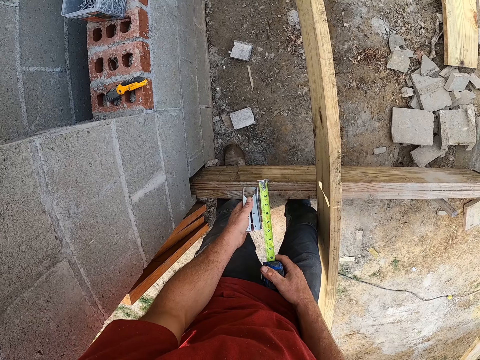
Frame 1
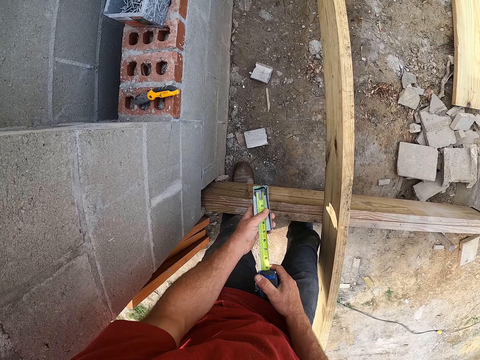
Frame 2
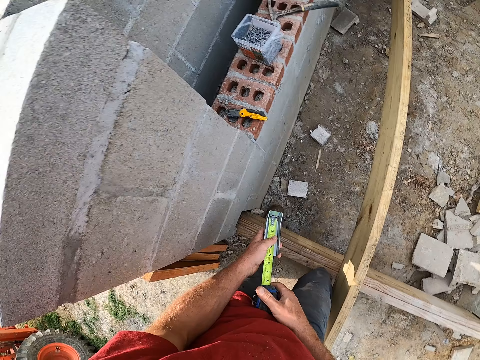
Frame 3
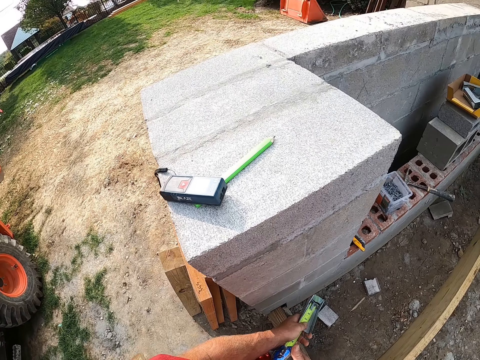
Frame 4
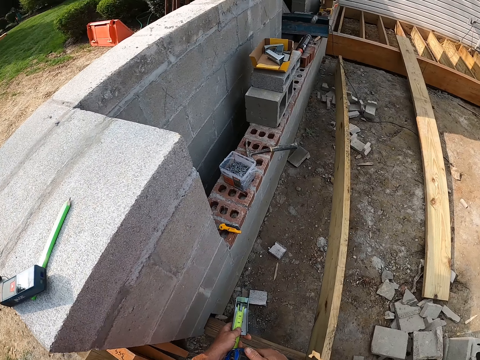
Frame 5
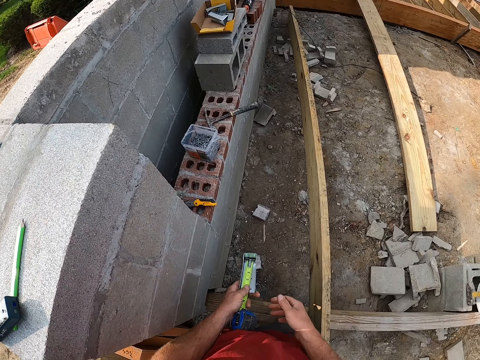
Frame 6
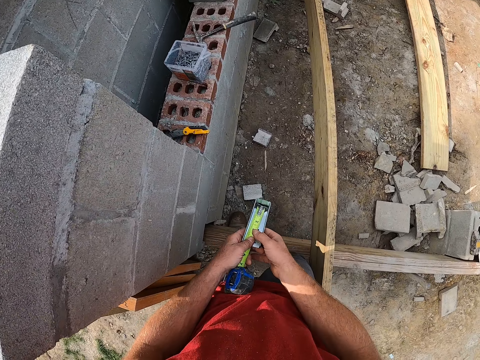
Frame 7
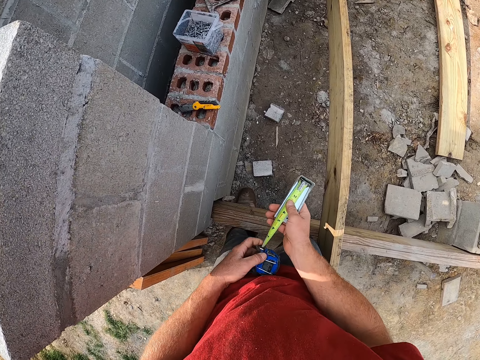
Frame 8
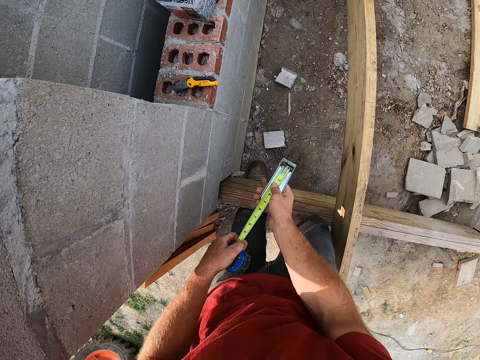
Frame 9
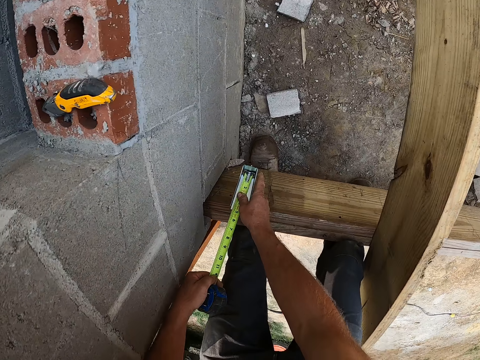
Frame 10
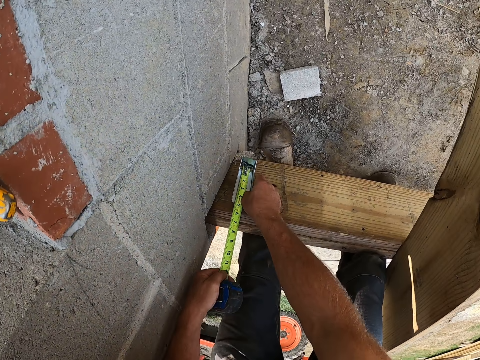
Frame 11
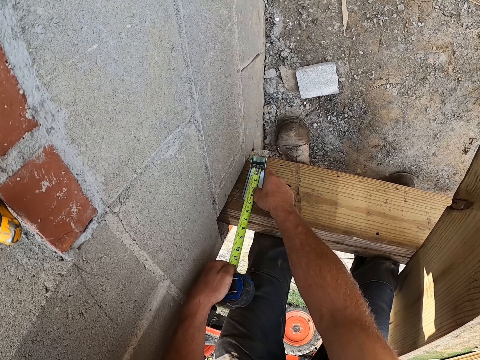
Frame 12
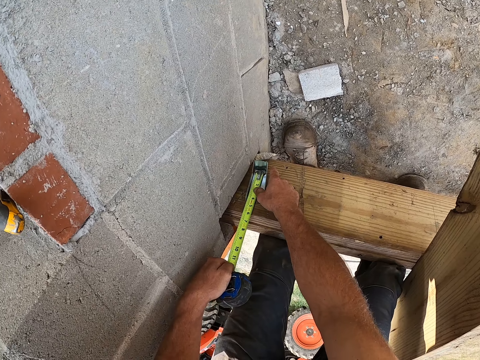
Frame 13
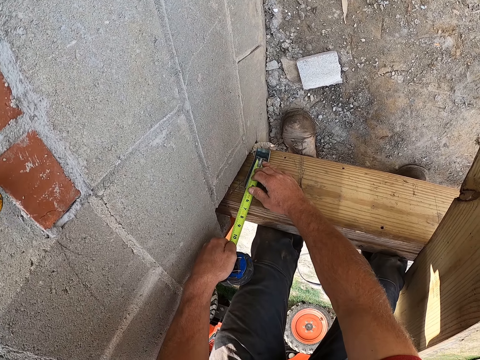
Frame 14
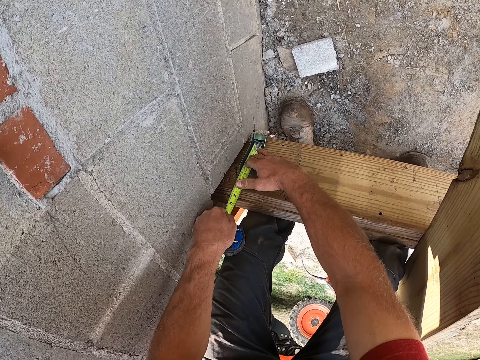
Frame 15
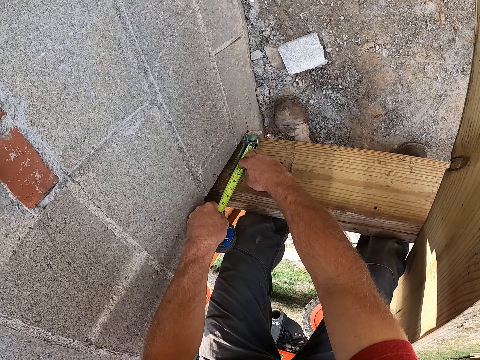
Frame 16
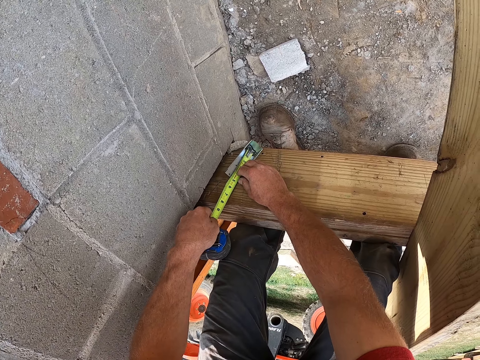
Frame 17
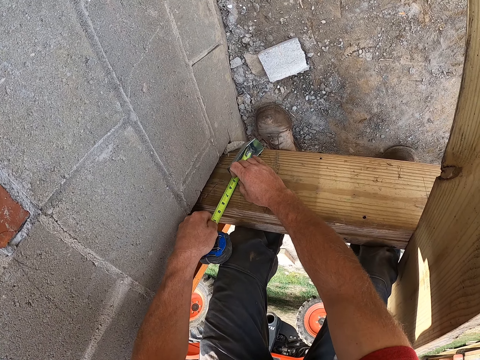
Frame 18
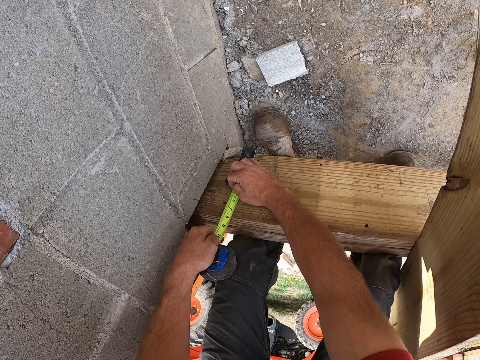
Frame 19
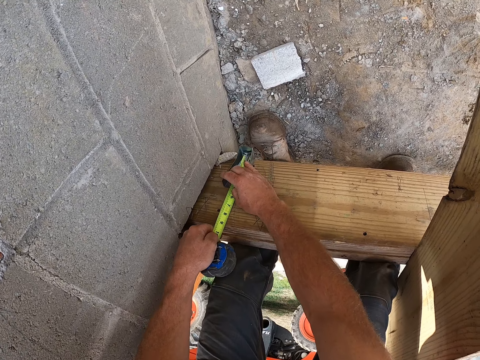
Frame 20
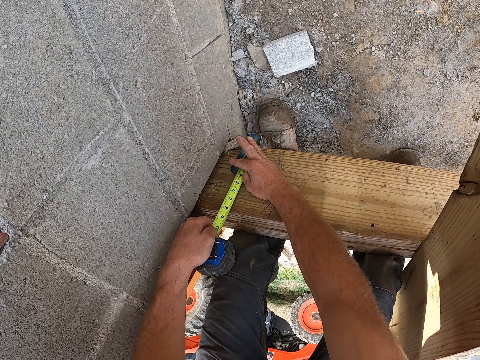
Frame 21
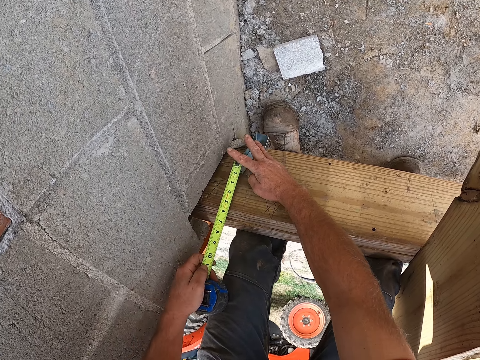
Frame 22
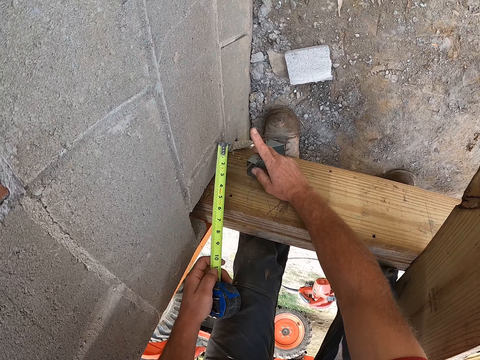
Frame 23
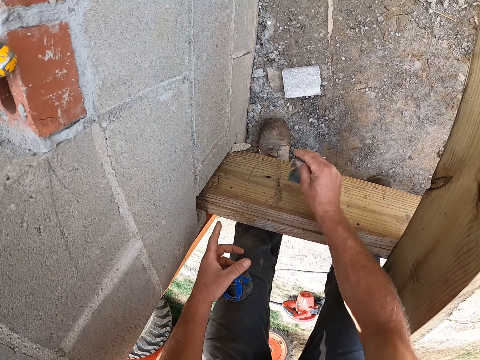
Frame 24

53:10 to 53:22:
The camera wearer measures the screw brace. They place the screw brace on the wooden plank and remove the screw brace from the wooden frame.

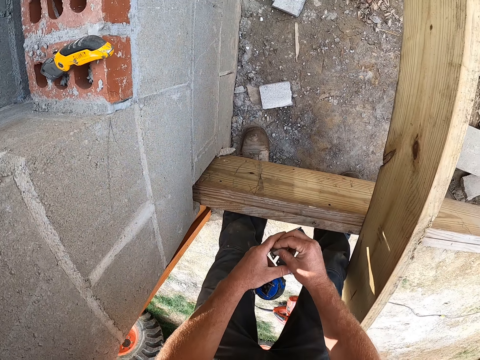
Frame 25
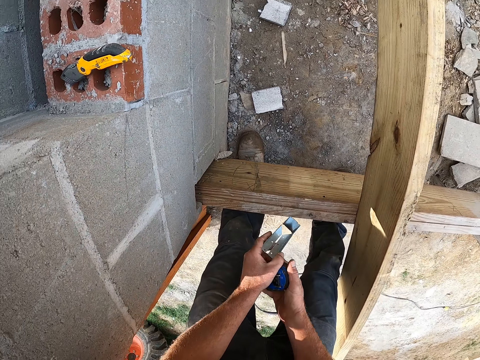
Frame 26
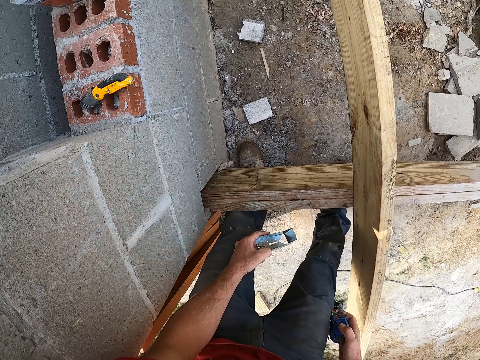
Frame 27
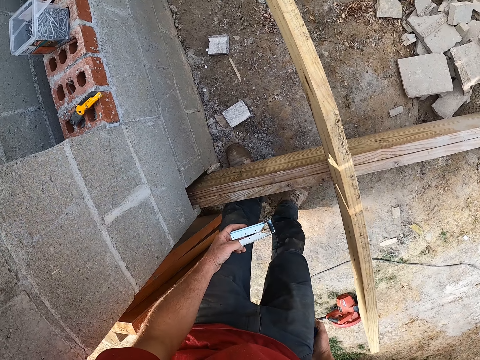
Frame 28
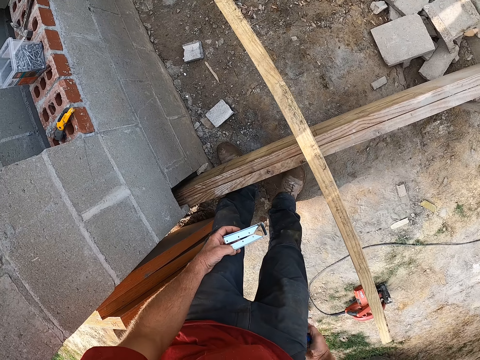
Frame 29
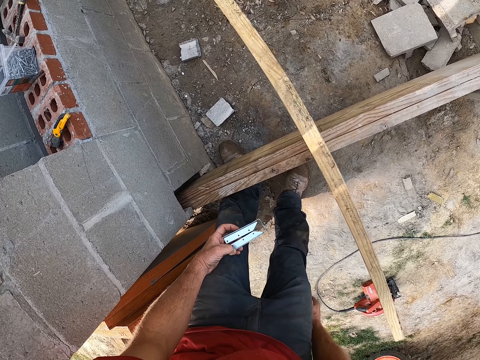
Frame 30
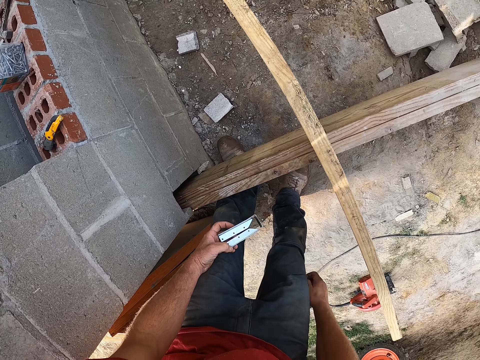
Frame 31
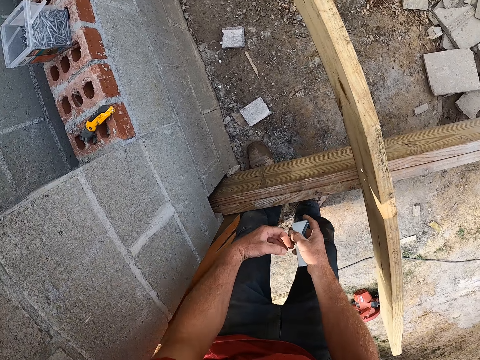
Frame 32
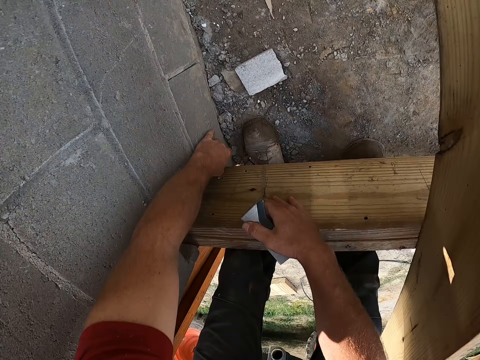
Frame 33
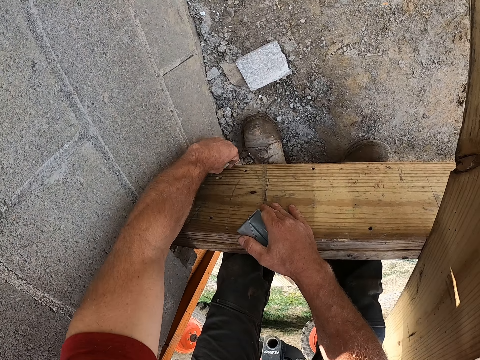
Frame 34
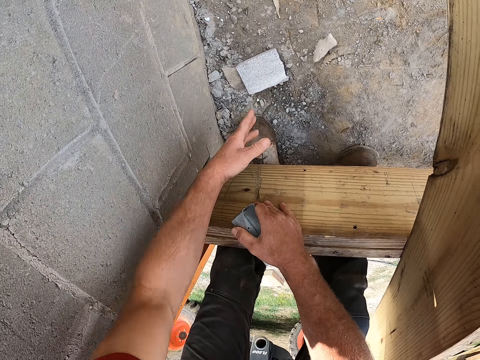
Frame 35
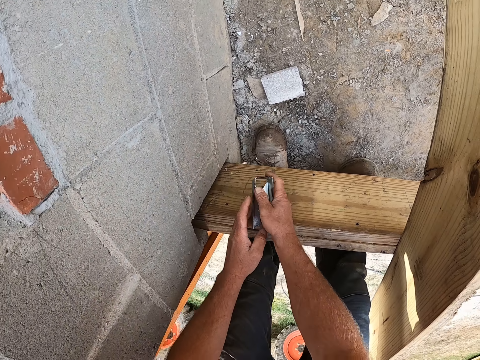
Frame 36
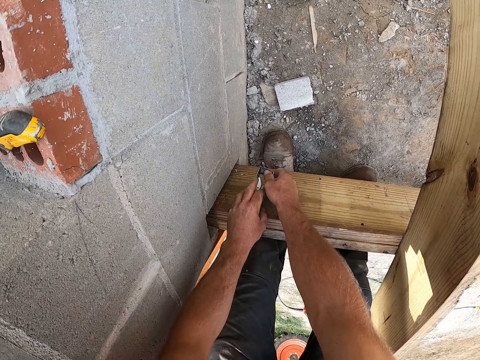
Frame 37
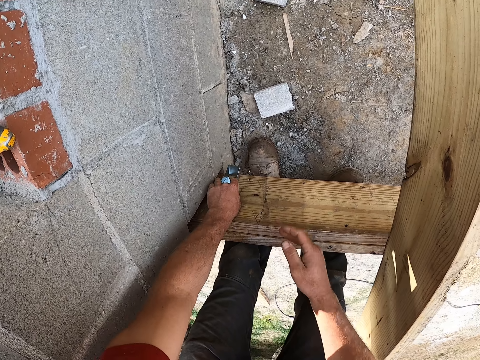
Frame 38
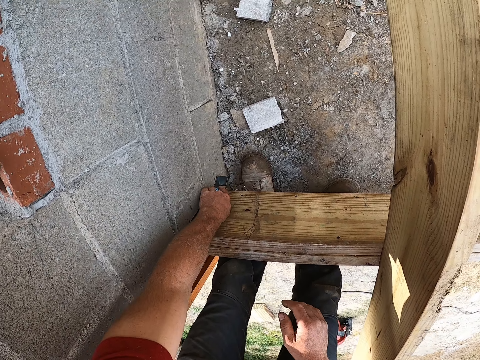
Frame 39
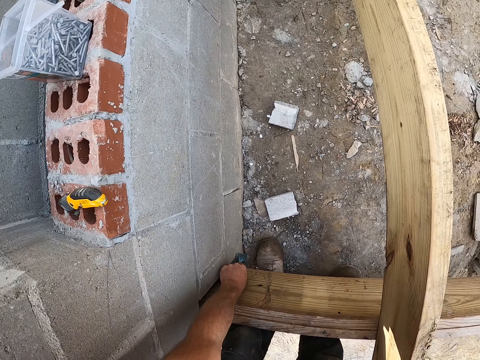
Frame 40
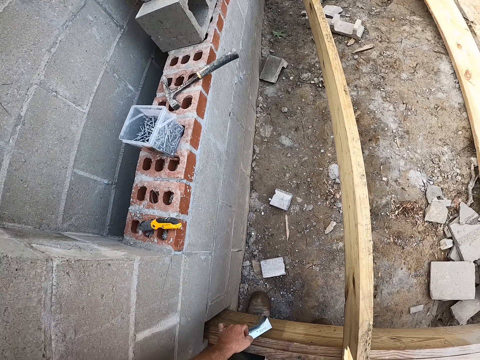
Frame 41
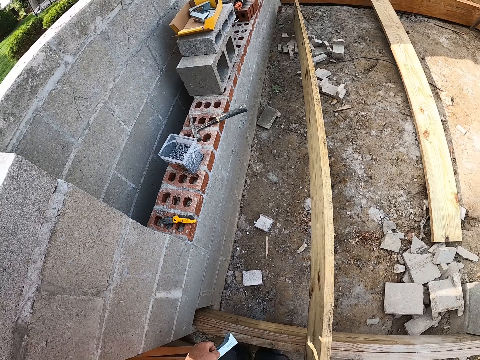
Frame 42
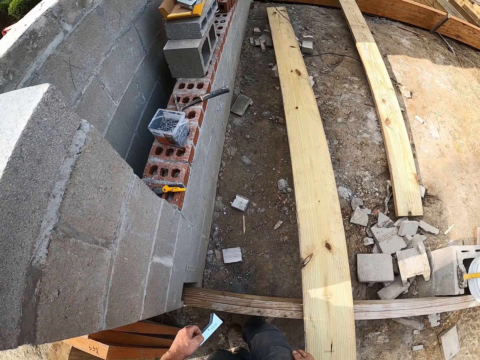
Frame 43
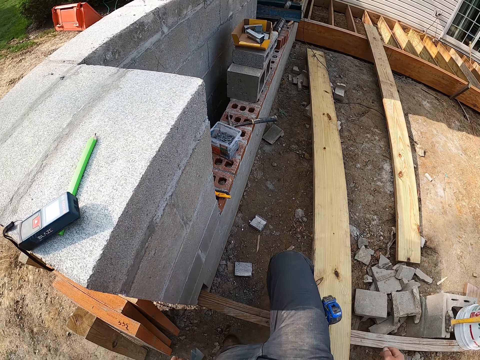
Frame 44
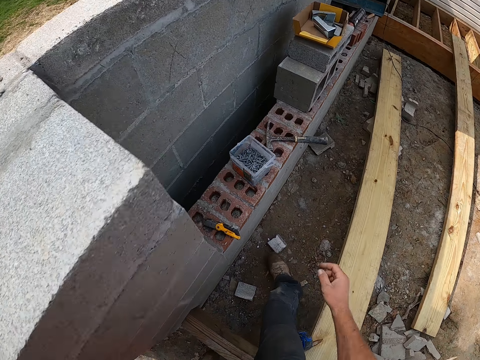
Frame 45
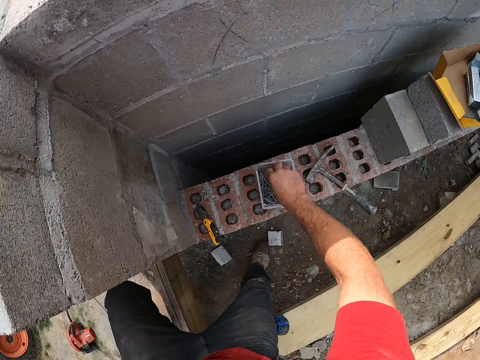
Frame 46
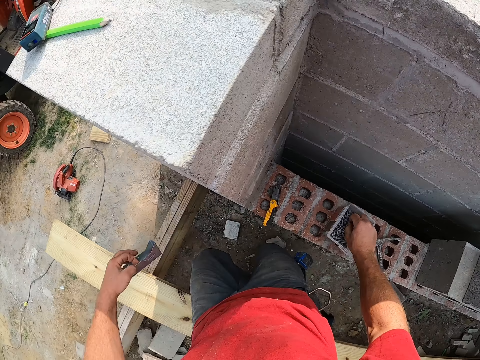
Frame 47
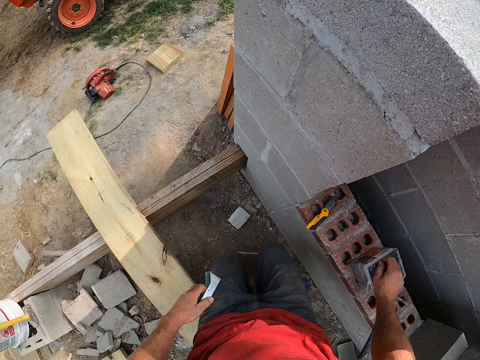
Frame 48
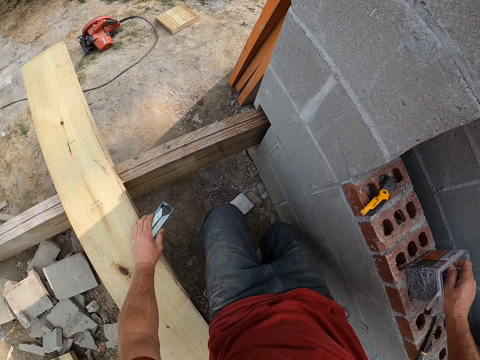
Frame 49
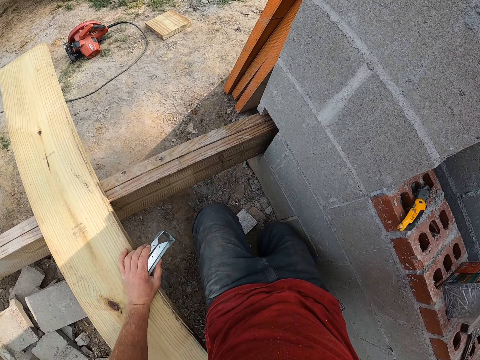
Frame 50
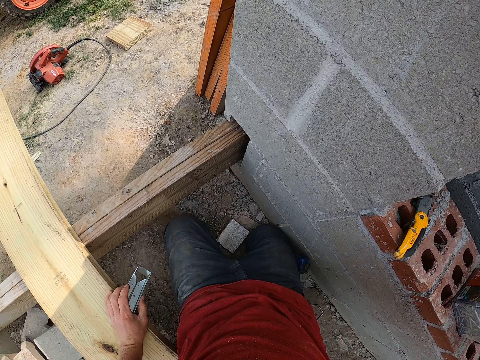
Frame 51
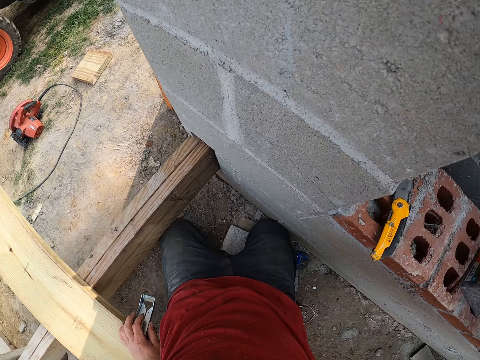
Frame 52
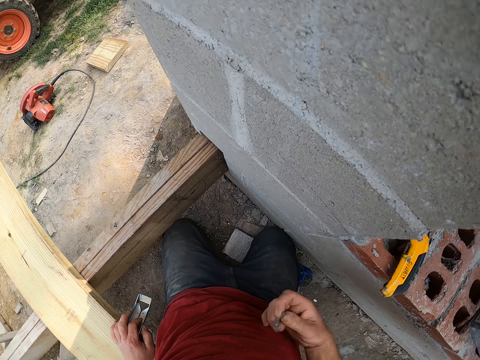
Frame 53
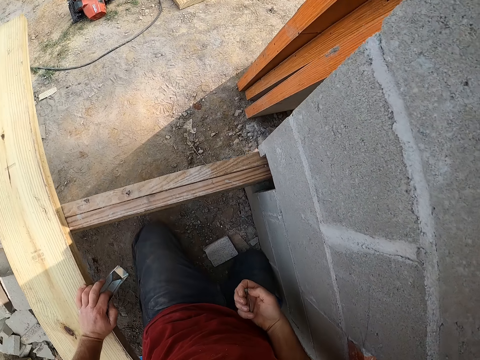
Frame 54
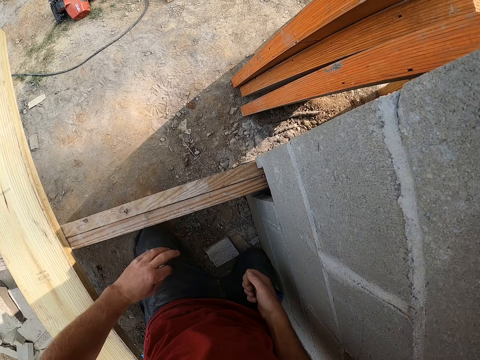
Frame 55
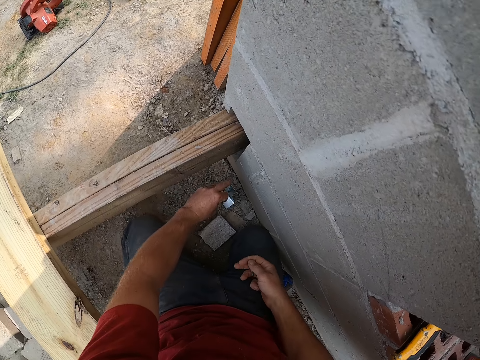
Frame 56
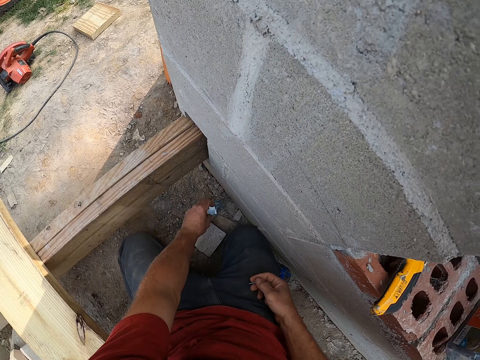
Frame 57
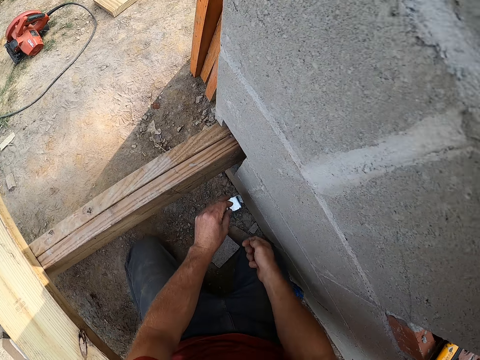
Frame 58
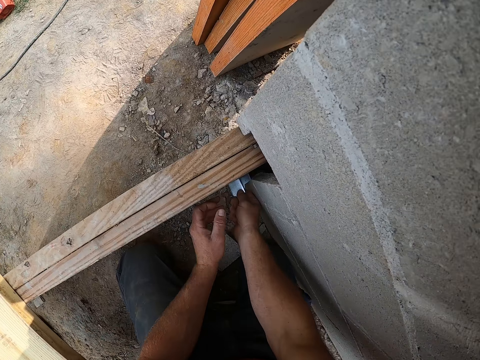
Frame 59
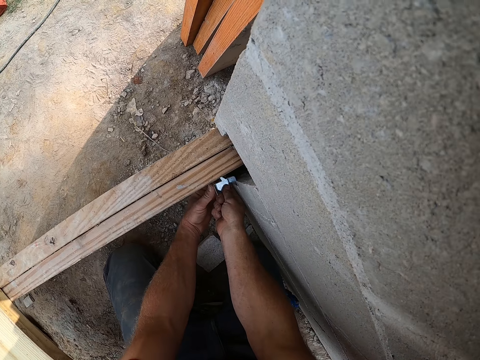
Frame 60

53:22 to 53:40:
The camera wearer puts the measuring tape on his trouser. He removes the bracing stone between the wooden frame and the block wall, throws the stone on the floor and places the screw brace on the wooden frame. He removes the screw brace on the wooden frame, adjusts the plank on the wooden frame and crosses over the wooden frame. He packs some nails in the nail container. He takes a nail. He kneels down. He places the screw brace on the wooden frame.
